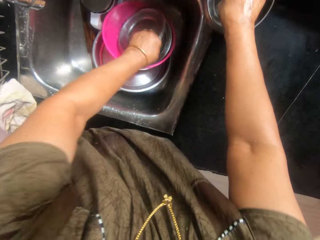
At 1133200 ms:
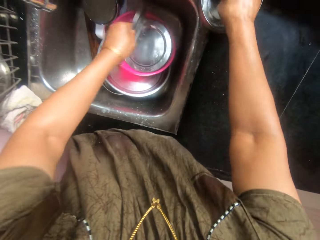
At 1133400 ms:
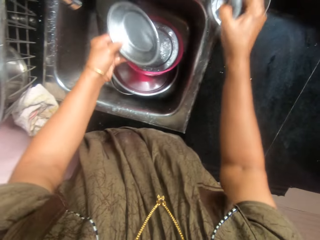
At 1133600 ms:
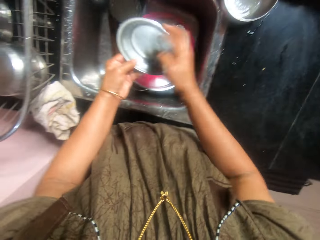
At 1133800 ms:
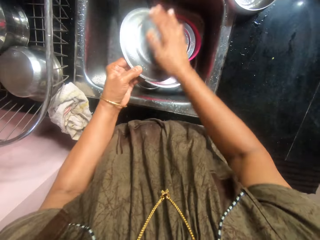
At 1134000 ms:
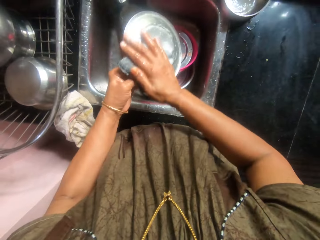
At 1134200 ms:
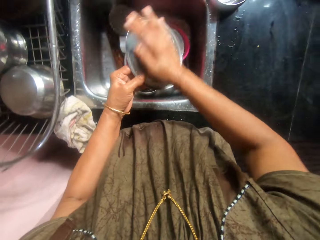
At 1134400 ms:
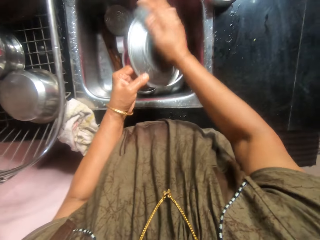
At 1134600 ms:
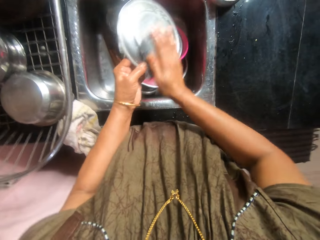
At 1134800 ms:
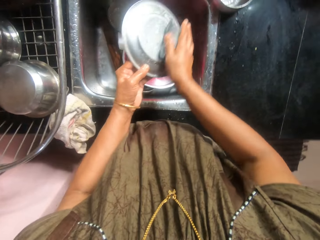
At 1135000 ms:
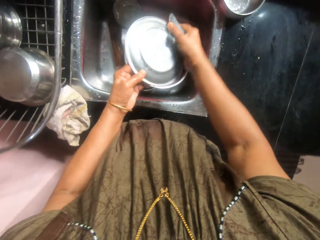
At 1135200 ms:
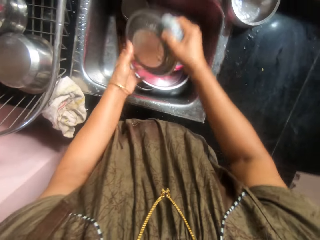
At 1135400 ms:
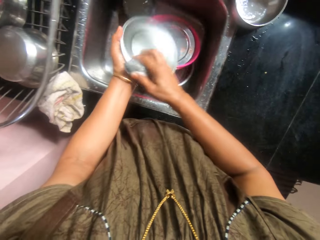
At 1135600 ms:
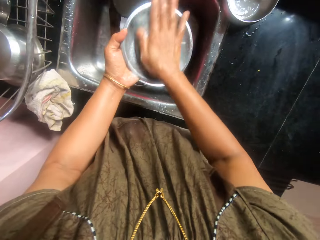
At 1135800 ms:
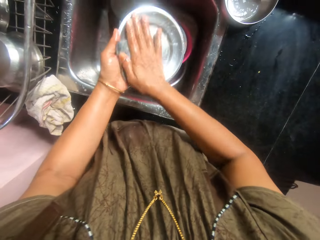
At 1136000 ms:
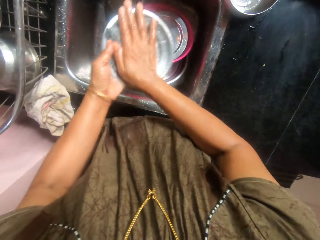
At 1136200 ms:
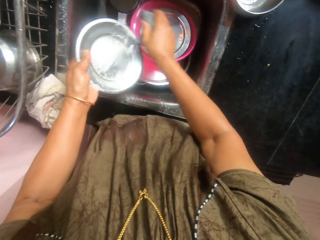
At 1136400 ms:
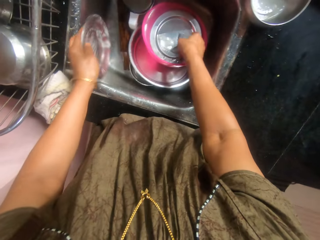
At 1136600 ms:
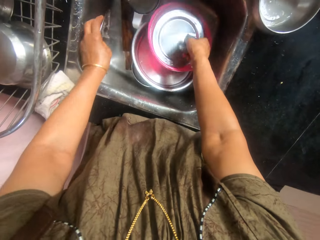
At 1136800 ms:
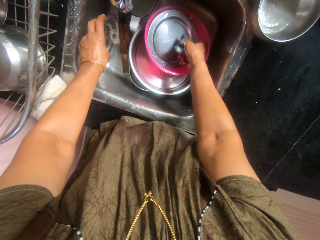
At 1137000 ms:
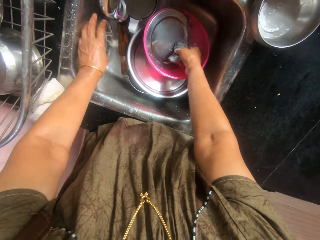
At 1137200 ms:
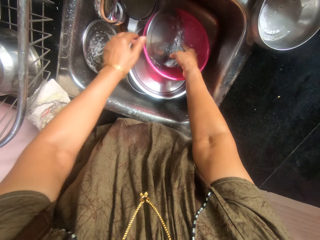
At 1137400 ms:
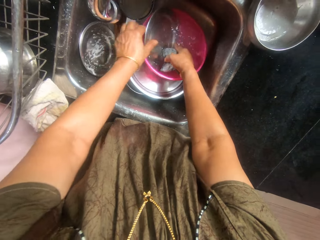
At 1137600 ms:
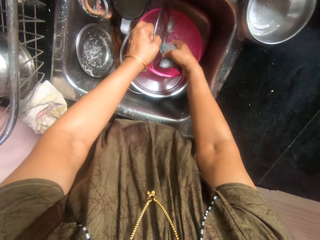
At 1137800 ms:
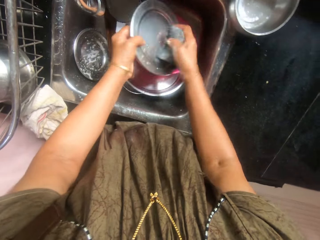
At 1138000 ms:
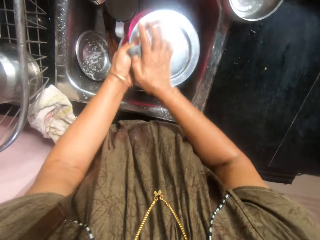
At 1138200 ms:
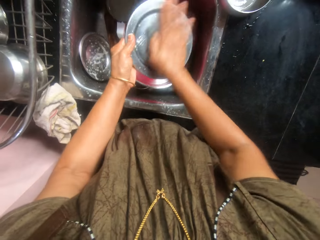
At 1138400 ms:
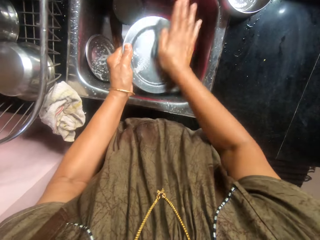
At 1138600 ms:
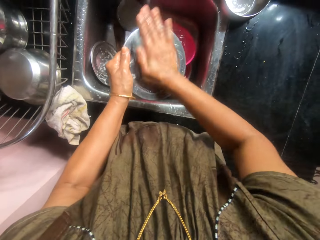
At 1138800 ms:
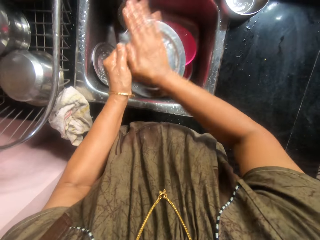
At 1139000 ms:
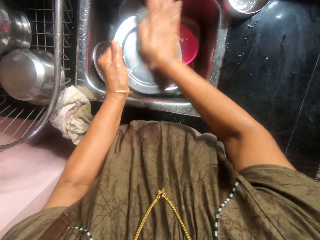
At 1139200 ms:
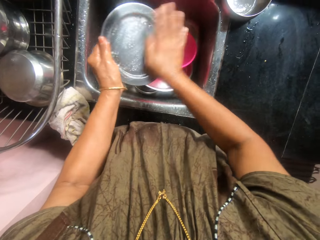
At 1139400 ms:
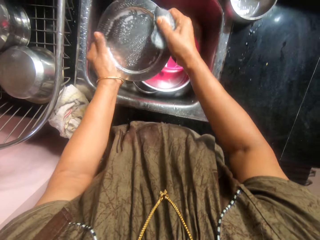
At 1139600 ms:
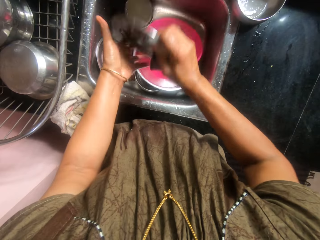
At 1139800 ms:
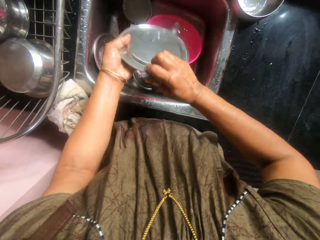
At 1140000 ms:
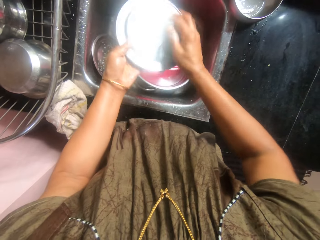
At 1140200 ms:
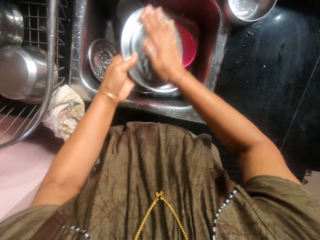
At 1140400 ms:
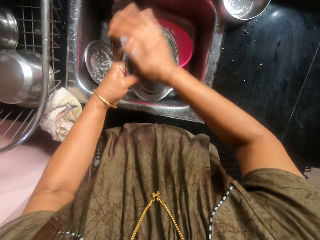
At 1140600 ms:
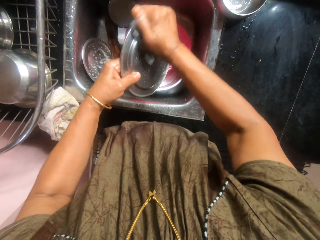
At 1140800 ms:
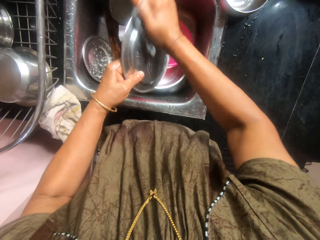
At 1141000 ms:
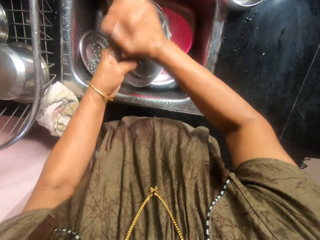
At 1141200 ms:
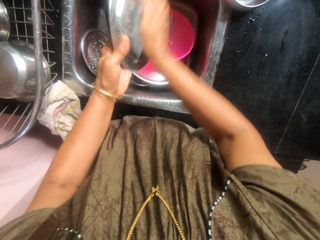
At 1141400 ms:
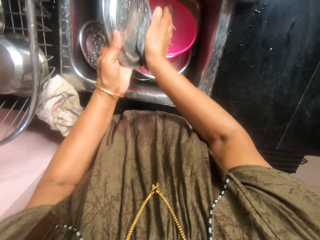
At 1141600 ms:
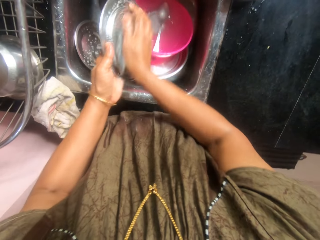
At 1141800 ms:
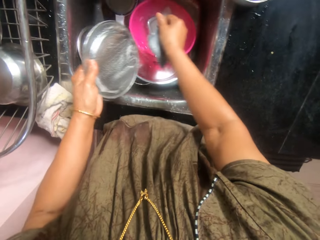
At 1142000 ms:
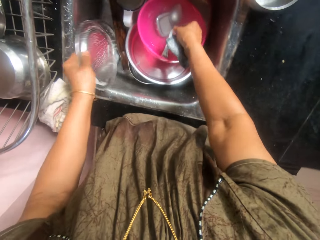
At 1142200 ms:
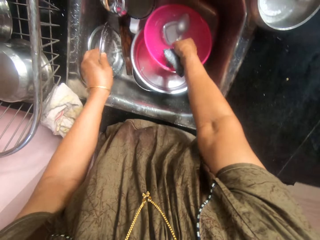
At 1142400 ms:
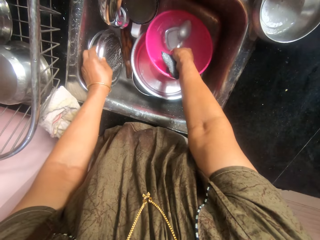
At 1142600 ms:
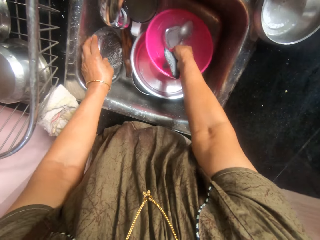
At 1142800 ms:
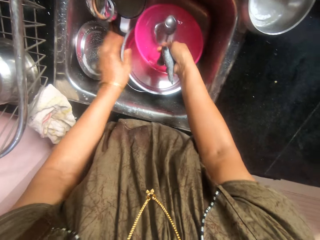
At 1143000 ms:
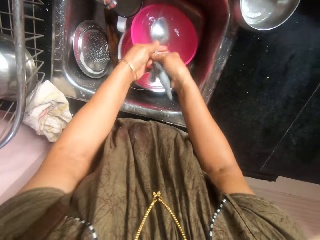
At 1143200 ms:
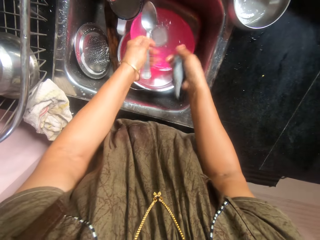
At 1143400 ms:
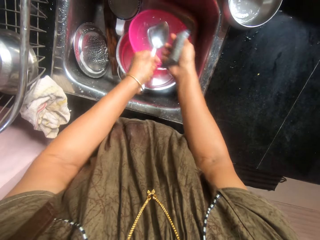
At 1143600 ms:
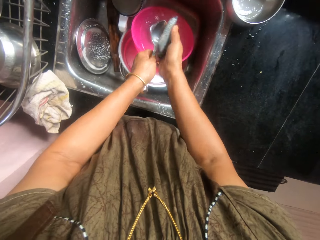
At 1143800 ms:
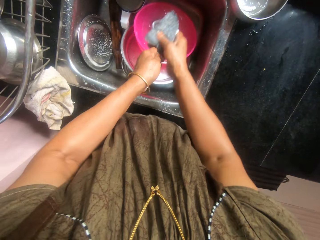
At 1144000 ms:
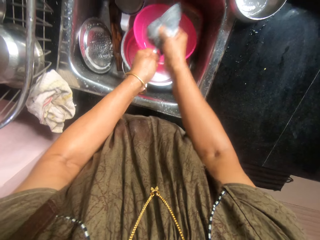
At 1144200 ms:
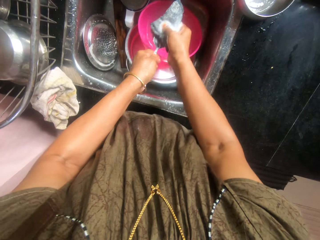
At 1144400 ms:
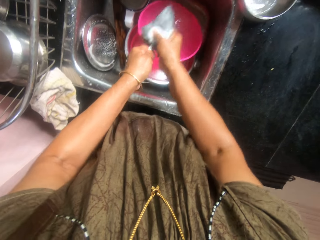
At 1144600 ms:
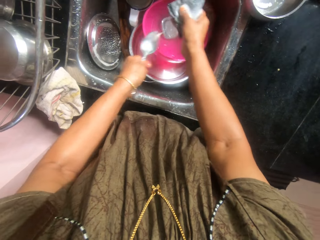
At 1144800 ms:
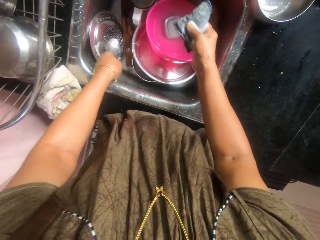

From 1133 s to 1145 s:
The camera wearer picks up the sponge in the bowl with her right hand. She picks up a bowl cover in the sink with her left hand. She washes the bowl cover in her hands with the sponge. She picks up another bowl cover in the sink with her right hand. She places the bowl cover in the sink with her left hand. She washes the bowl cover in her hands with the sponge. She places the bowl cover in the sink with her left hand. She picks up a spoon in the sink with her right hand. She washes the spoon in her hands with the sponge.

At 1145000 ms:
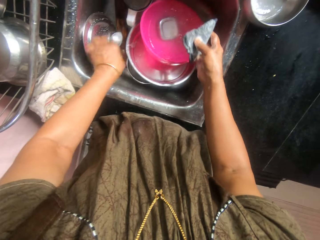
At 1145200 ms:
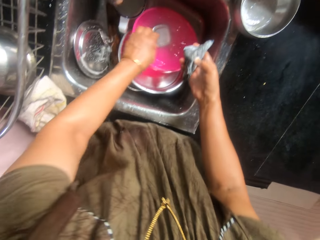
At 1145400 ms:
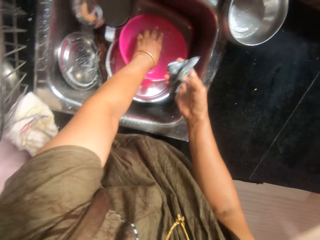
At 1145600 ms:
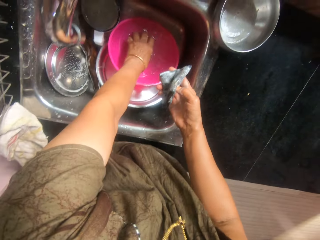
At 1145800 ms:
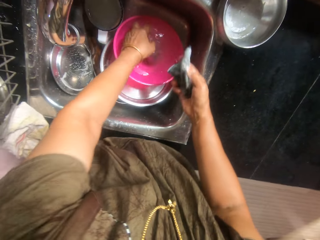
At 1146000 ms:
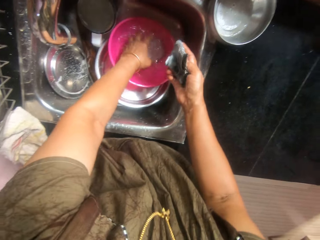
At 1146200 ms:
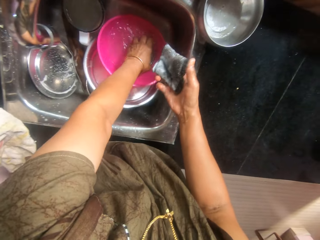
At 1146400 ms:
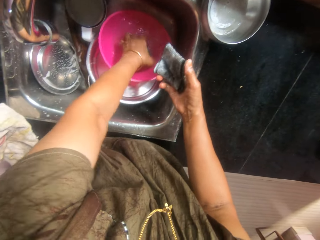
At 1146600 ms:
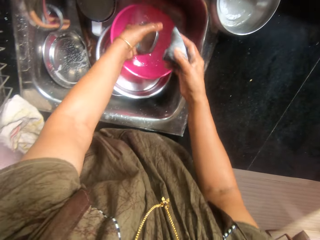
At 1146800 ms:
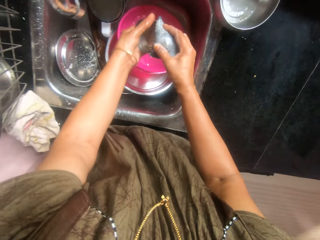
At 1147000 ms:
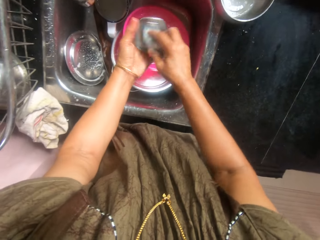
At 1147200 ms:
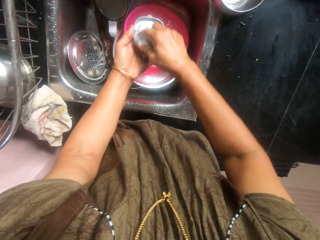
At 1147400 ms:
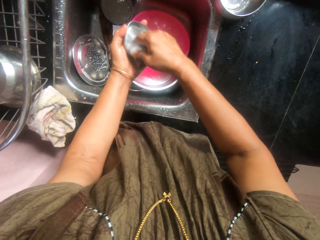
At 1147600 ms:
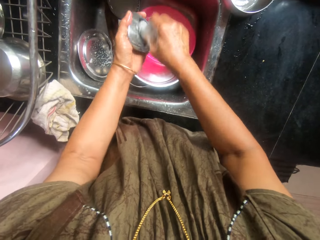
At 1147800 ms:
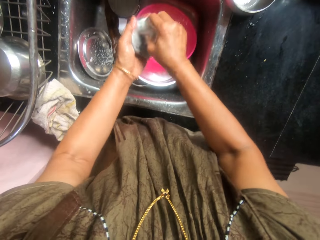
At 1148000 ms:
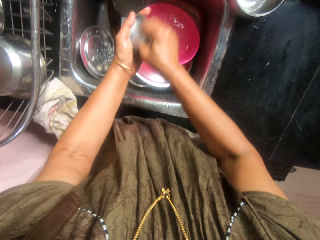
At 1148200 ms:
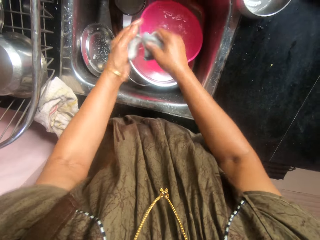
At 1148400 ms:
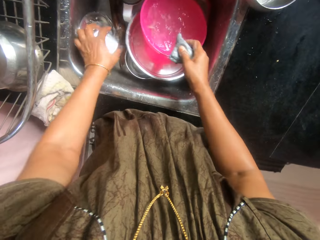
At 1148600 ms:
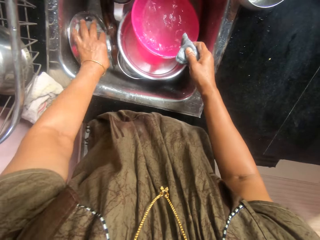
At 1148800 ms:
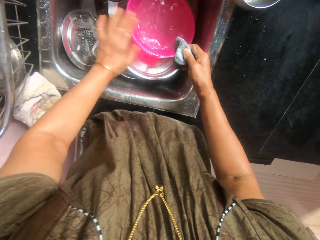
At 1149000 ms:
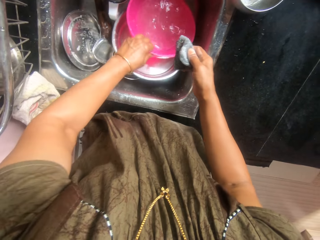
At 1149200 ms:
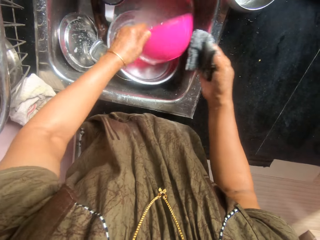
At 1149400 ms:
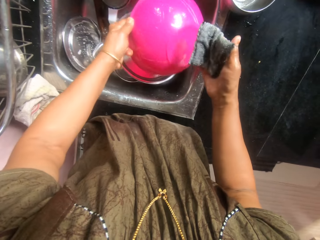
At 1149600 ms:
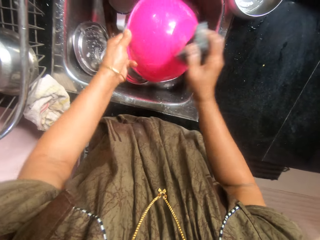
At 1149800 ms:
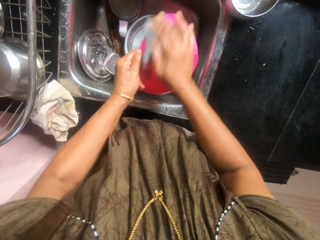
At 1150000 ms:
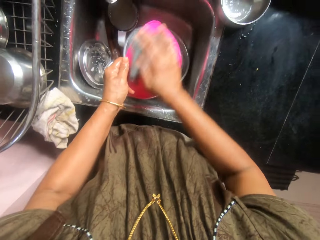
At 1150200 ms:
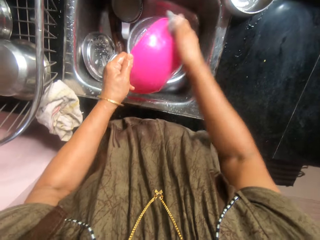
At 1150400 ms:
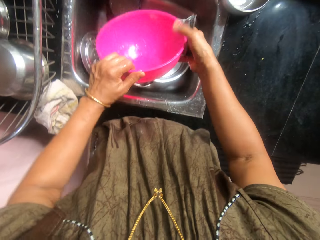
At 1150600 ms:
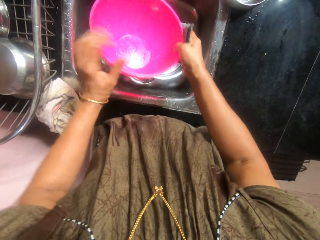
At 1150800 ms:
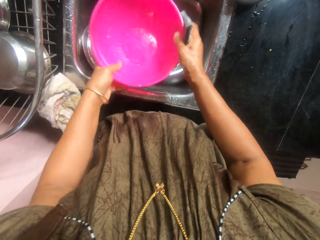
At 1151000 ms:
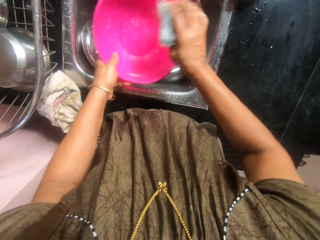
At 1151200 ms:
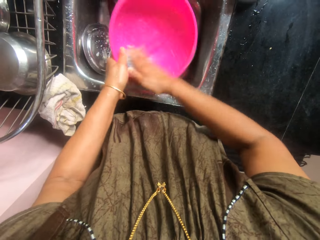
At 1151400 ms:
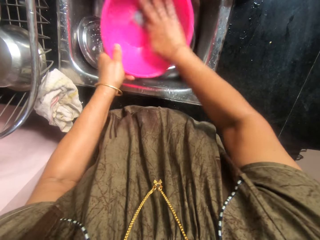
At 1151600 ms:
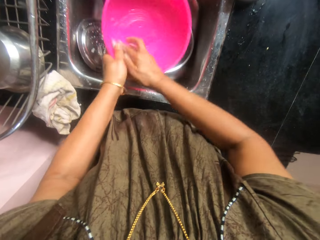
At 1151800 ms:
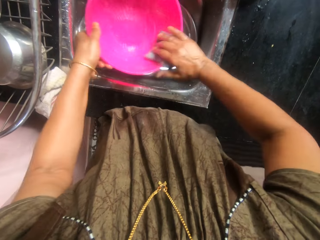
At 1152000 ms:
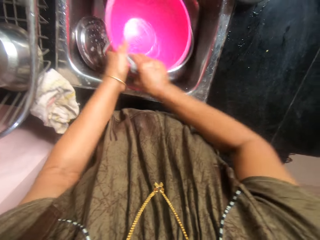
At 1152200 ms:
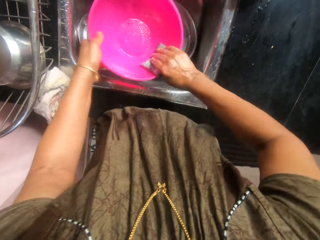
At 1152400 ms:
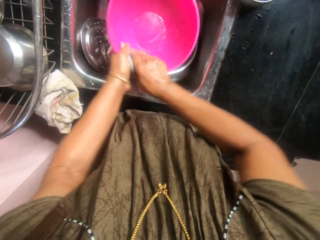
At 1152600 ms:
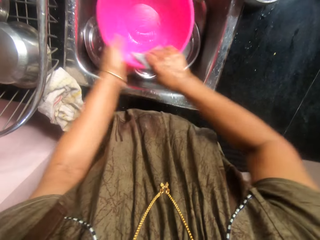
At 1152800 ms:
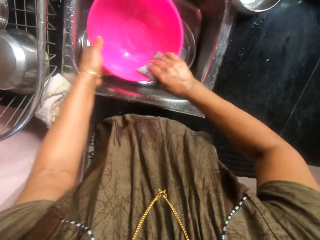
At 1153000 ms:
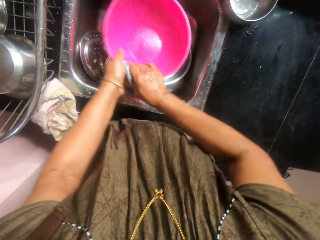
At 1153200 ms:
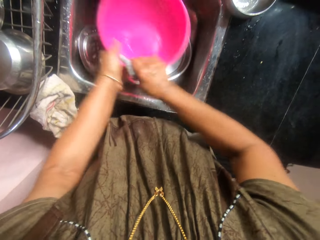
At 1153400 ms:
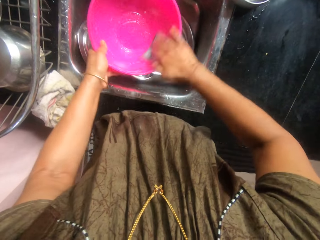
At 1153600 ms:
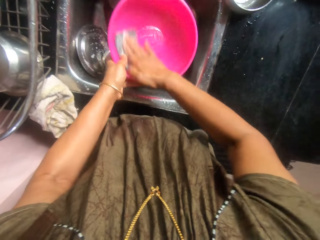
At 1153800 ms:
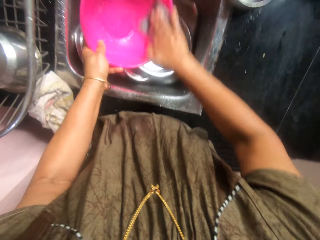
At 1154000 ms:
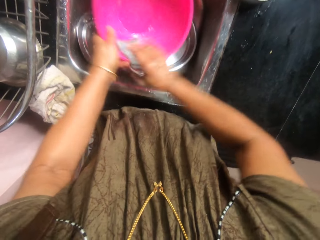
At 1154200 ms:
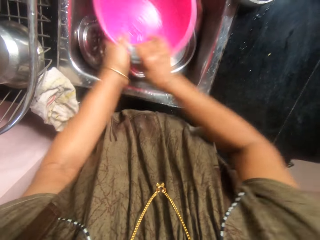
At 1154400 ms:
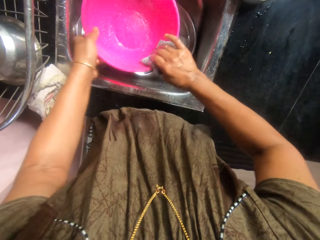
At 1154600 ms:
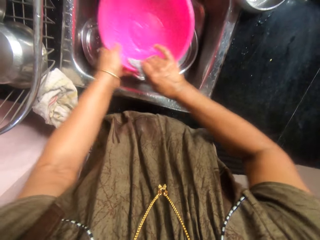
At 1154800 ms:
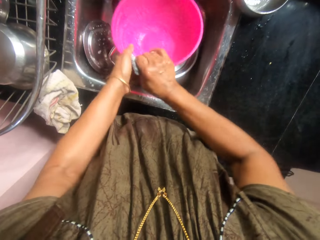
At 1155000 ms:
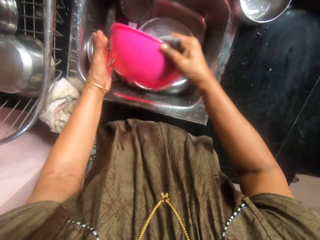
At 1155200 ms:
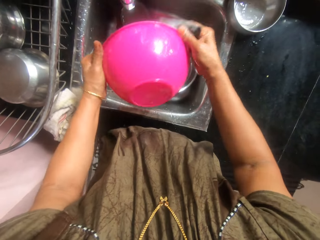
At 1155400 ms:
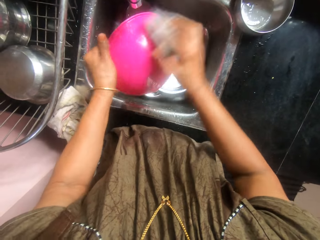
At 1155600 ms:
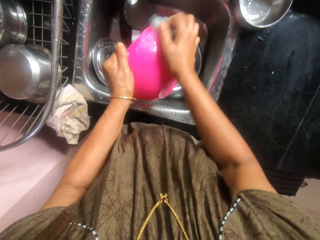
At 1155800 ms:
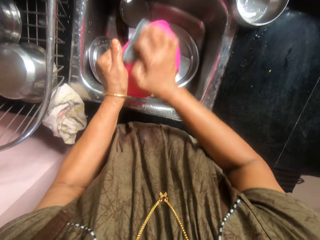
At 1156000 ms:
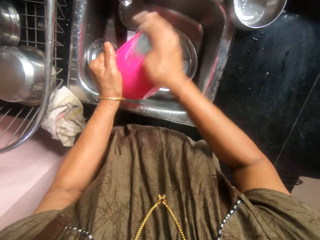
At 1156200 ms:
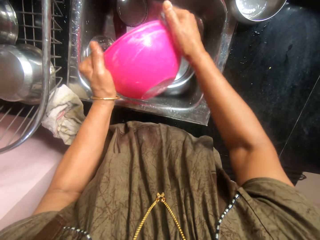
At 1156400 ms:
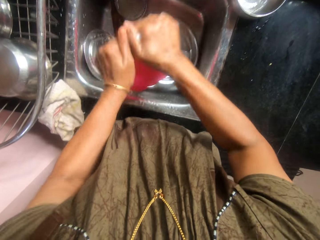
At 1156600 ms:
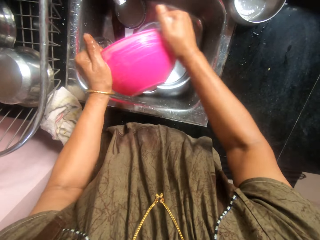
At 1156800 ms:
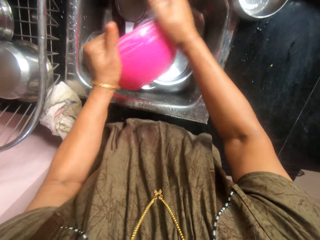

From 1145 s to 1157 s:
The camera wearer places the spoon in the sink with her left hand. She picks up another bowl cover in the sink with her left hand. She washes the bowl cover in her hands with the sponge. She places the bowl cover in the sink with her left hand. She picks up the pink bowl in the sink with her left hand. She washes the pink bowl in her hands with the sponge.
